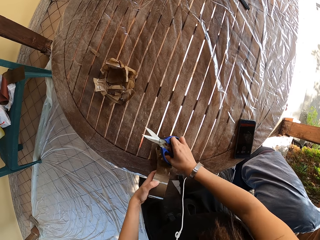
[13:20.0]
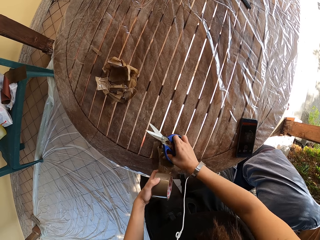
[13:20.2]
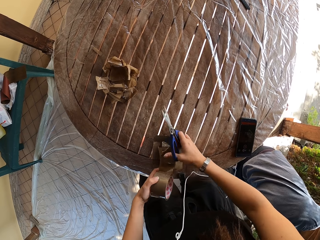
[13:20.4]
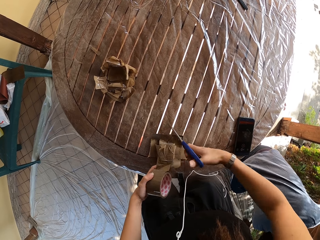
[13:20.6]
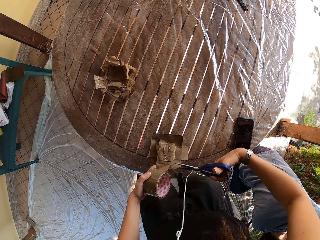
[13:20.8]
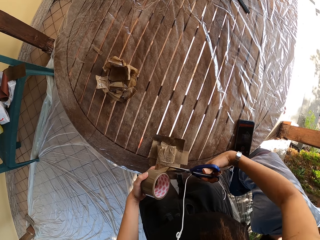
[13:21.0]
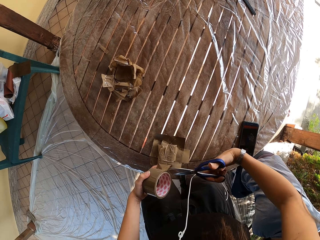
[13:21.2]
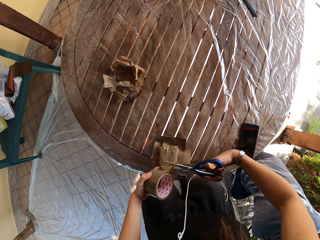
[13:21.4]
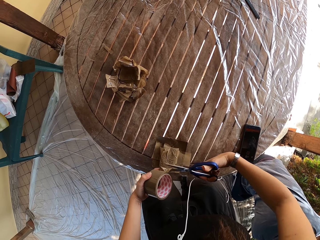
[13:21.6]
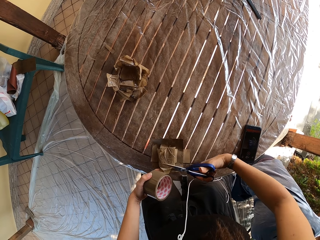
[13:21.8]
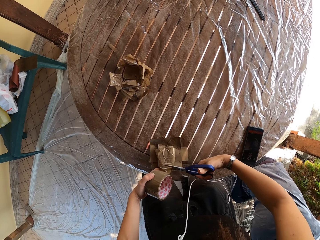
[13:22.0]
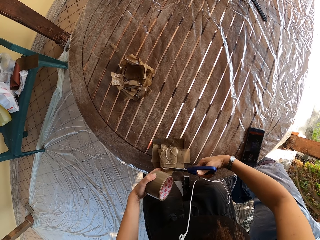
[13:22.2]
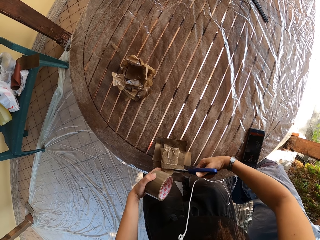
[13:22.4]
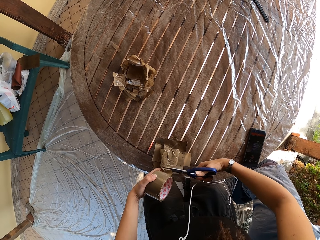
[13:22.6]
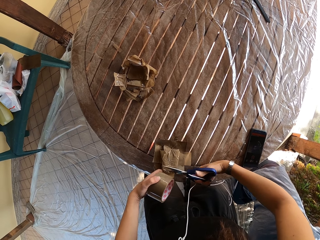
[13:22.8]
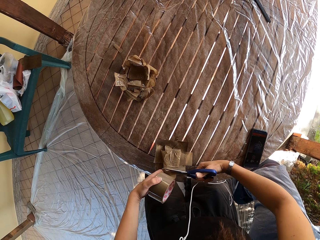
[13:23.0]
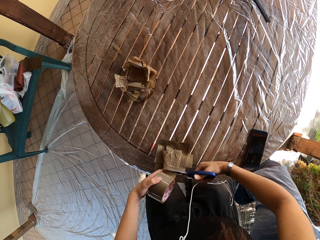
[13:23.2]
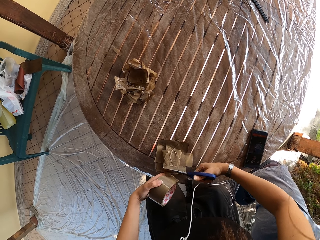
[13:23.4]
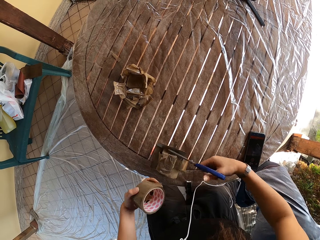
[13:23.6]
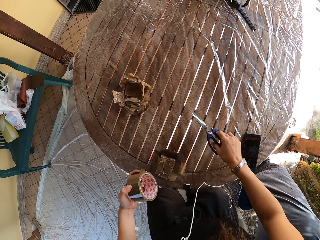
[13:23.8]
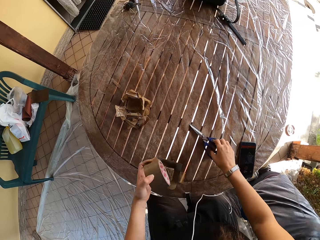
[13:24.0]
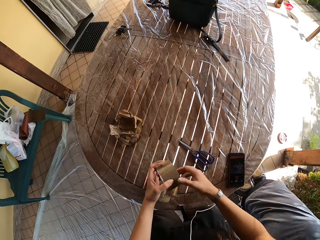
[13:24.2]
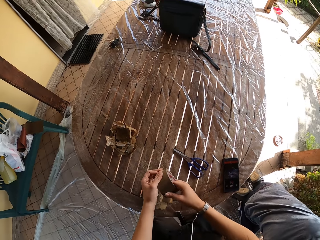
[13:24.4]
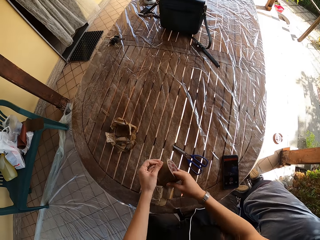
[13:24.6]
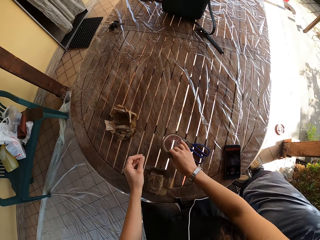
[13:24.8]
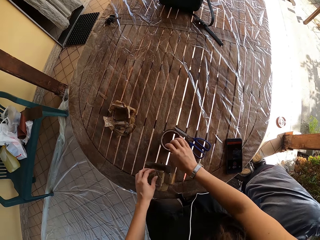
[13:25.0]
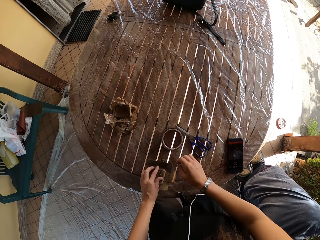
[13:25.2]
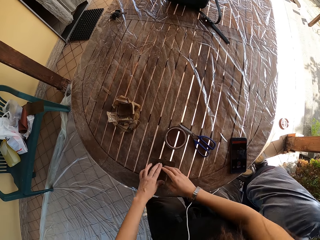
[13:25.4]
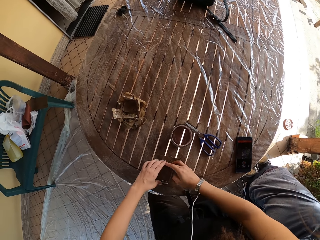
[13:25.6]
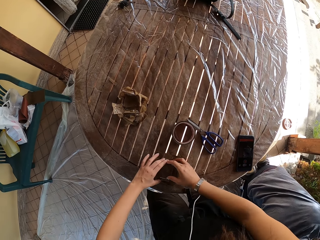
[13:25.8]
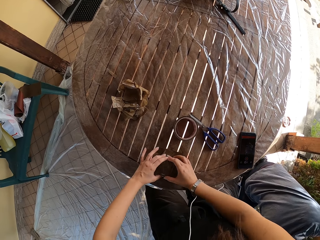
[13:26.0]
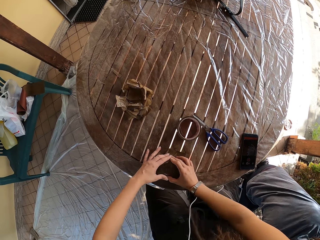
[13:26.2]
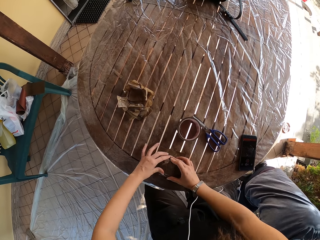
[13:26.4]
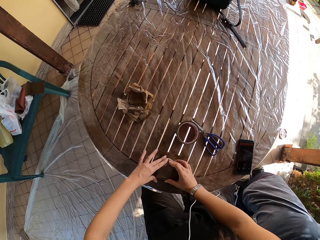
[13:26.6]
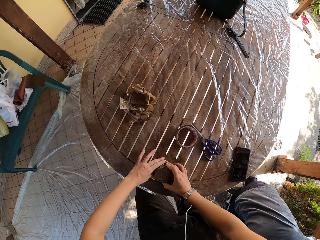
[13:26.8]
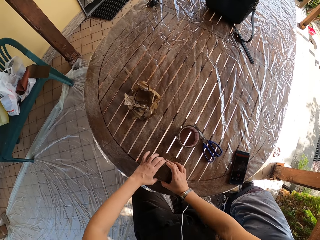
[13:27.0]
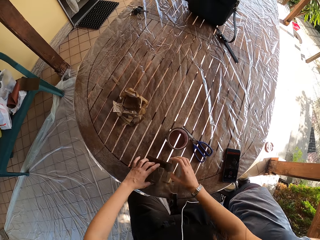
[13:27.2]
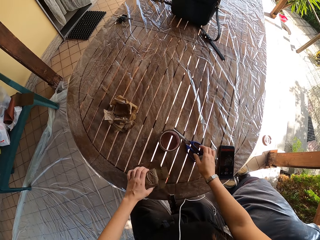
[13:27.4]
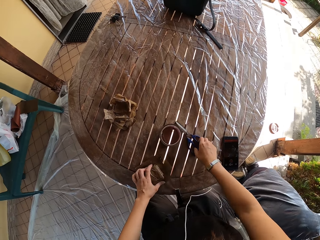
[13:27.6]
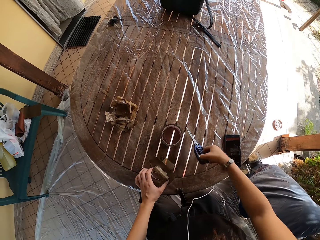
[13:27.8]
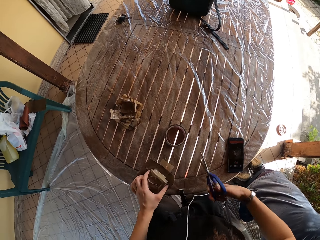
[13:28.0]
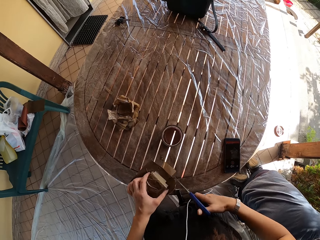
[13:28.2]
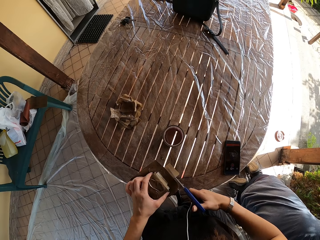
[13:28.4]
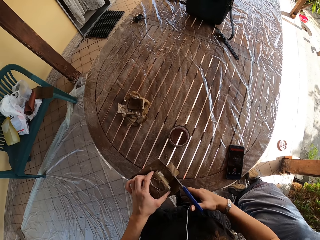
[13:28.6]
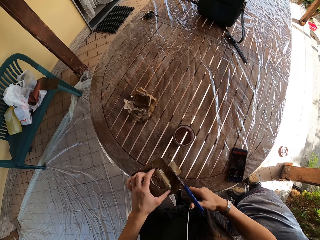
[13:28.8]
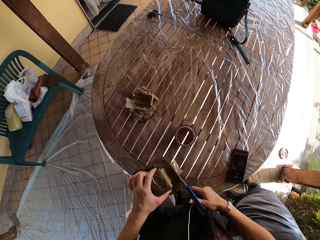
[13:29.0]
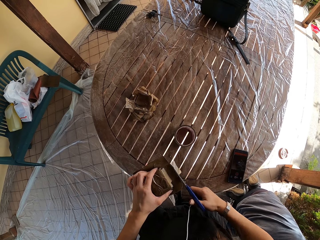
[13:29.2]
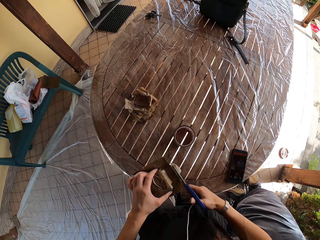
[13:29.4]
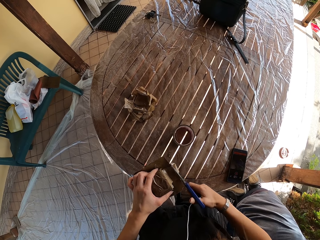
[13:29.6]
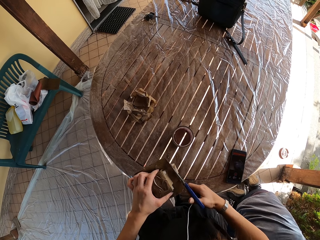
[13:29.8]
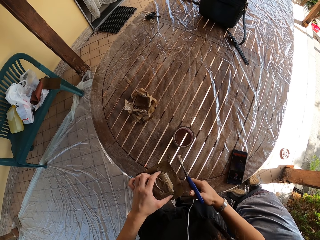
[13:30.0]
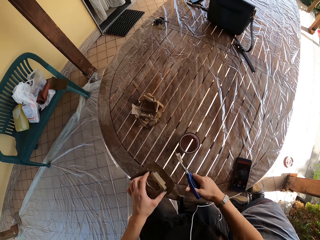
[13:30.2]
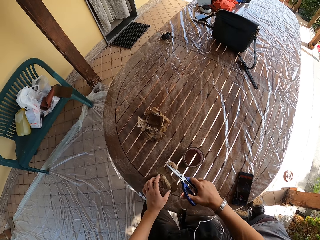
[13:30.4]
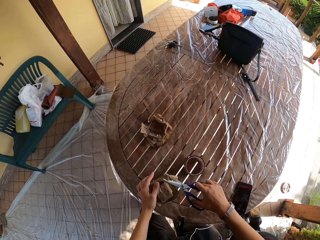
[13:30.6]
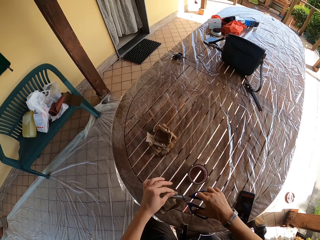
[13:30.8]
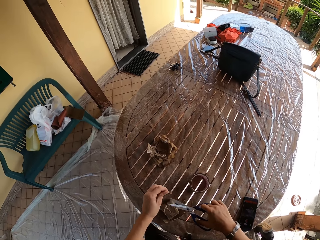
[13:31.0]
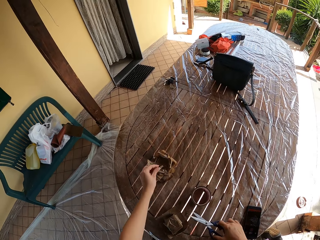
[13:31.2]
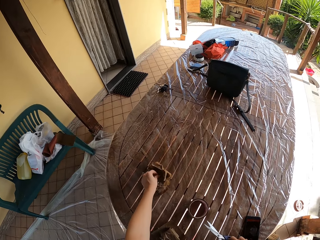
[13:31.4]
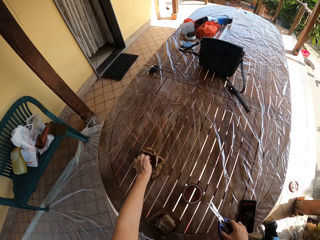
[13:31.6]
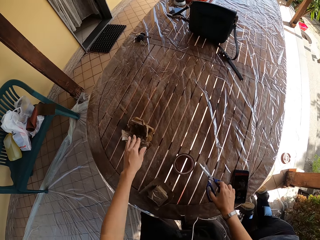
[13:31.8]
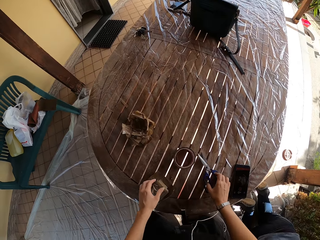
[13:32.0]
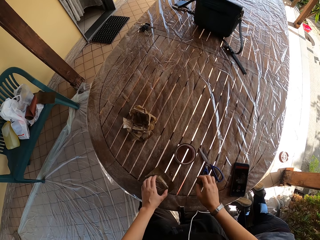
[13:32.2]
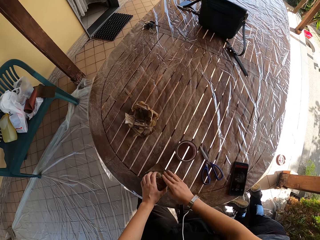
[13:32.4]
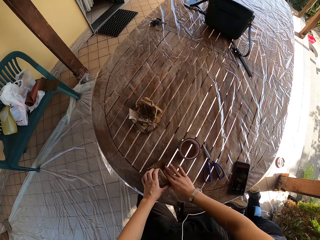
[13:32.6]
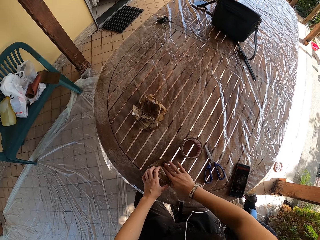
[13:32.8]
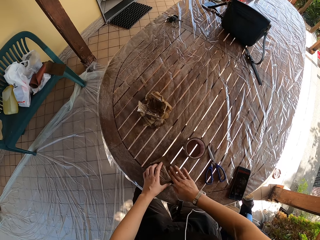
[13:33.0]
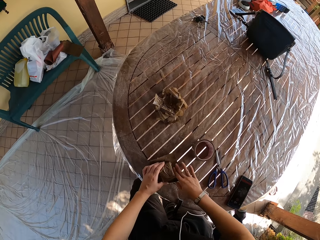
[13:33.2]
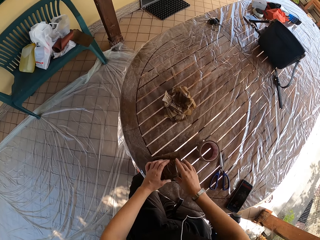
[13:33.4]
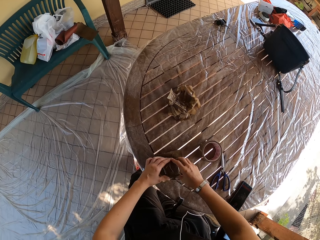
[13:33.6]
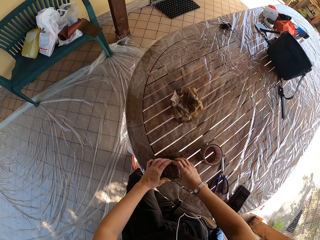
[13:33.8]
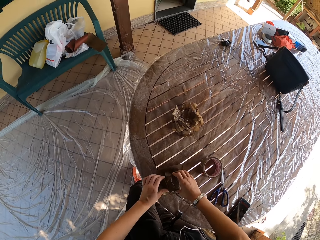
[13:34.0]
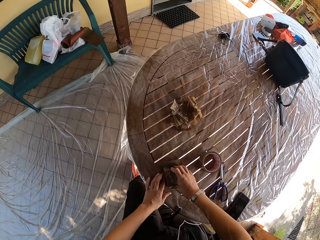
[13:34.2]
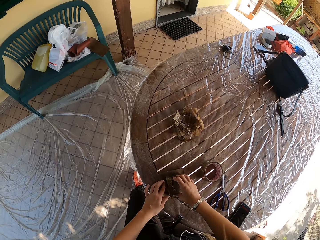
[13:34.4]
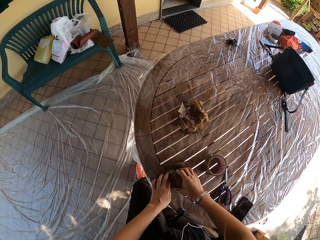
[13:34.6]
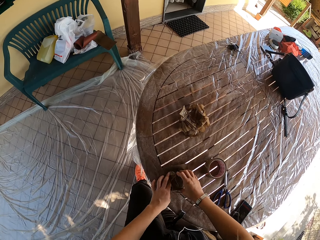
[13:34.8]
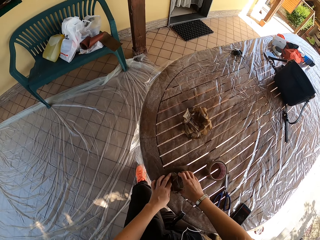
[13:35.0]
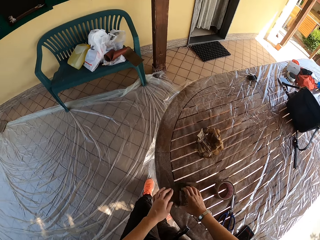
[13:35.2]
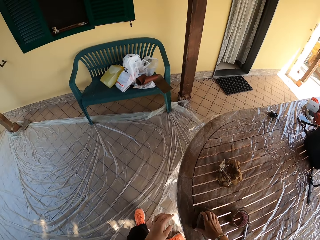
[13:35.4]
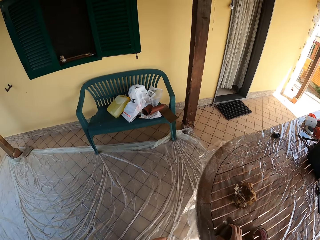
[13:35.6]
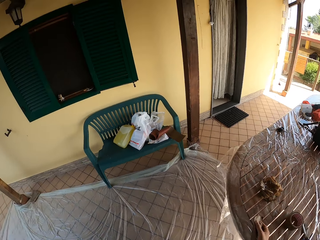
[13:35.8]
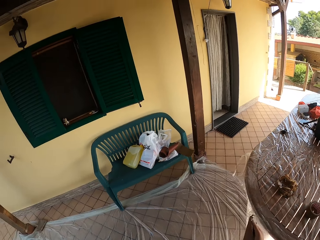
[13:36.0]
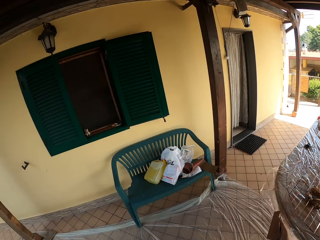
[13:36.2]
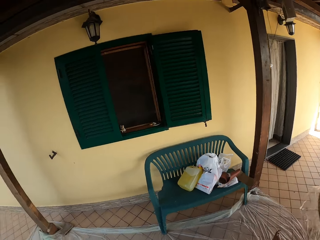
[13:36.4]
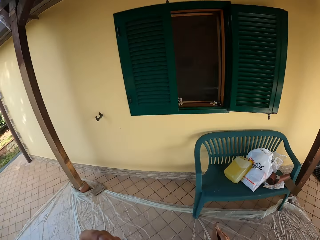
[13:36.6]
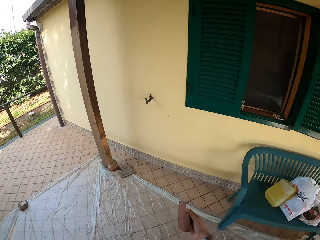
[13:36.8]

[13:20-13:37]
The camera wearer cuts the sellotape with the scissors in his right hand. He drops the scissors on the table with his right hand. He drops the sellotape on the table with his right hand. He touches something. He picks up the scissors from the table with his right hand. He cuts the sellotape with the scissors in his right hand. He drops the sandpaper on the table with his left hand. He drops the scissors on the table with his right hand. He touches something. He carries the sandpaper from the table with his right hand.

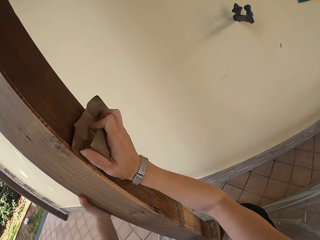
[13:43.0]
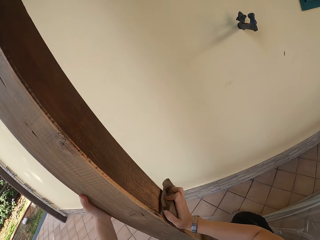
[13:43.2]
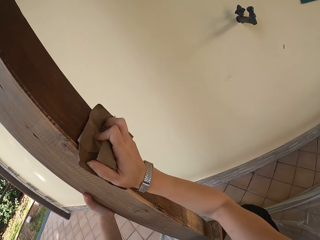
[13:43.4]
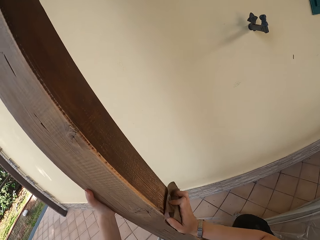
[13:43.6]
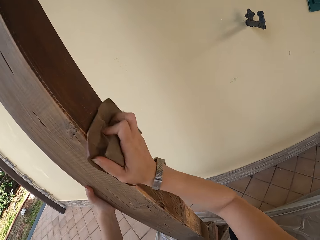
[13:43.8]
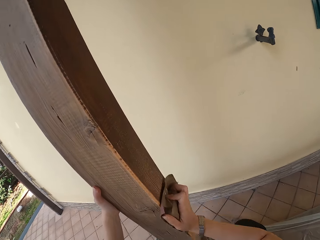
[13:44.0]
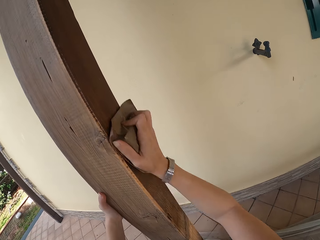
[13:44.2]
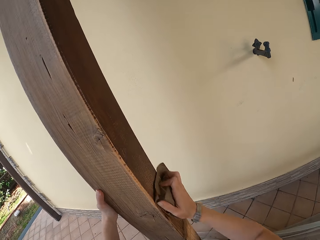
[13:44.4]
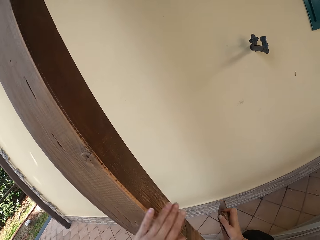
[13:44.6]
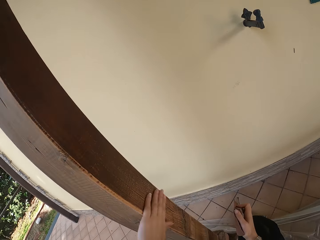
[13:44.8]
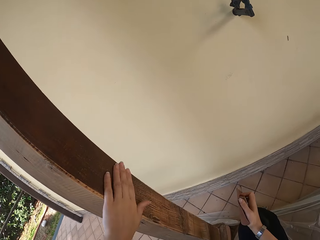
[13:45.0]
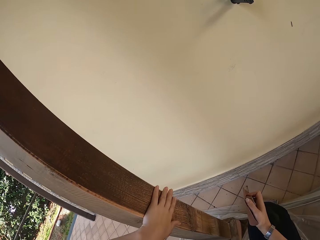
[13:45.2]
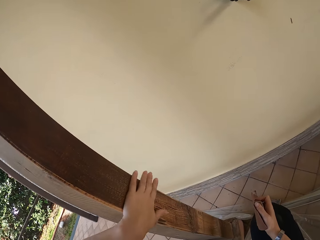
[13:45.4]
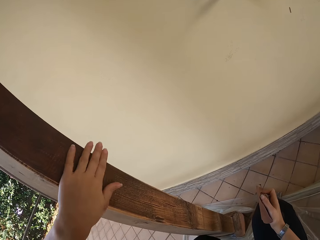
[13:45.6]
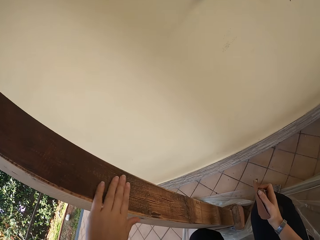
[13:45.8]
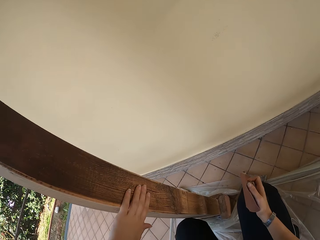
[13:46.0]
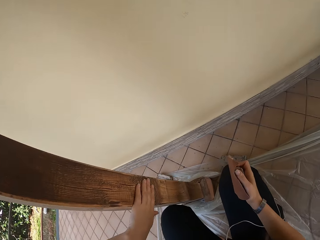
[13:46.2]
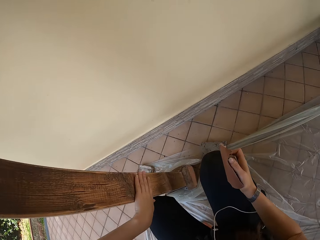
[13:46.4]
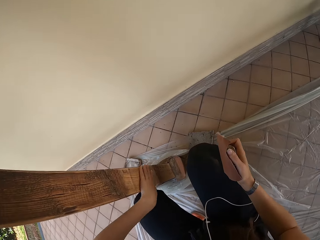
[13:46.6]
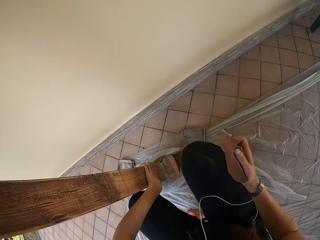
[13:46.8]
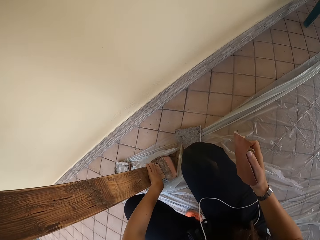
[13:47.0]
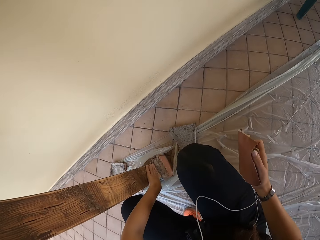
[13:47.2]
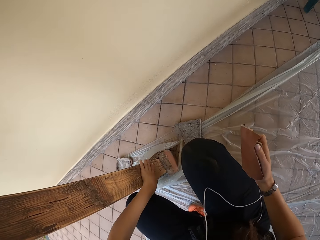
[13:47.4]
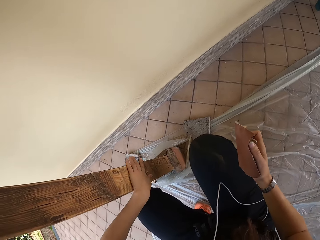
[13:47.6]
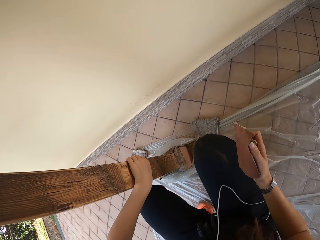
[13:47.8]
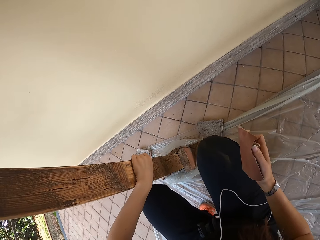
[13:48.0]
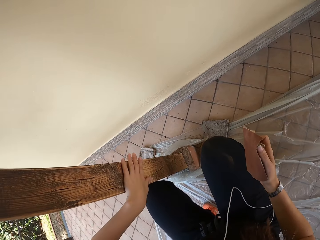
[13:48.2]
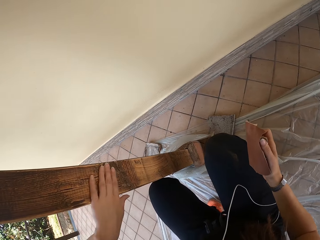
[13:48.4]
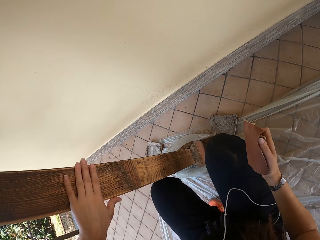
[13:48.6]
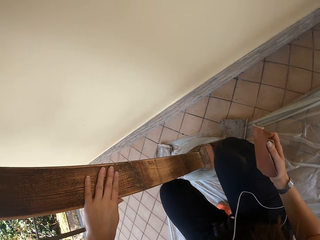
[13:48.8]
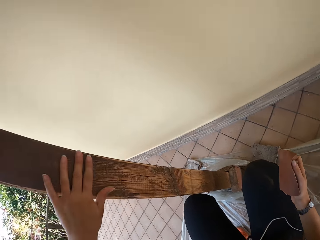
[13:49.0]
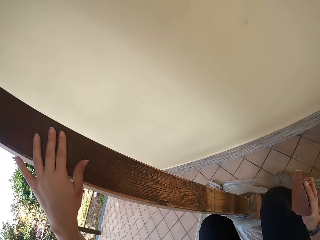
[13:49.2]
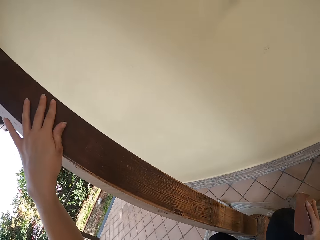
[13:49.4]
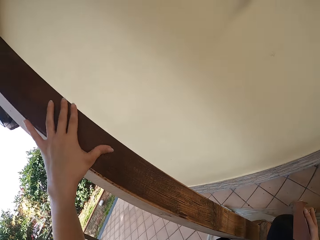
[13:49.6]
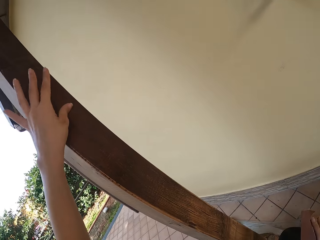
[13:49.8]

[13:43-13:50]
The camera wearer rubs the wooden pole with his left hand. He touches the wood with his left hand.
